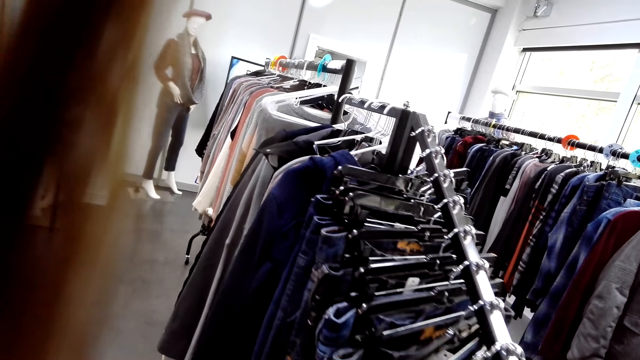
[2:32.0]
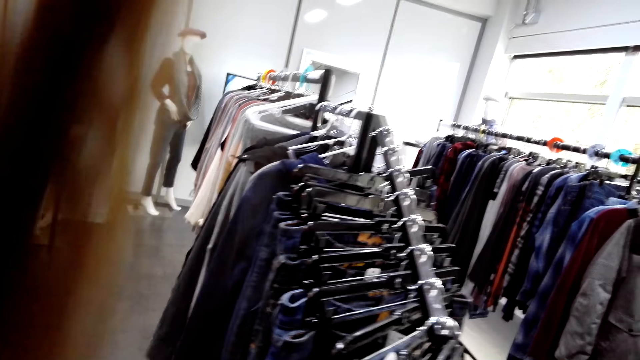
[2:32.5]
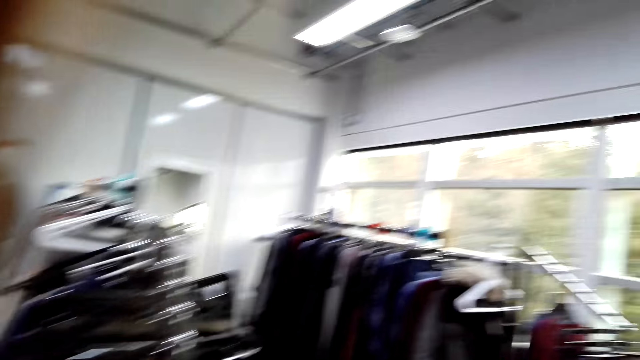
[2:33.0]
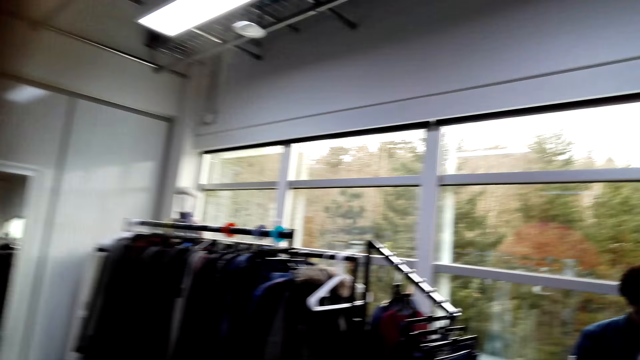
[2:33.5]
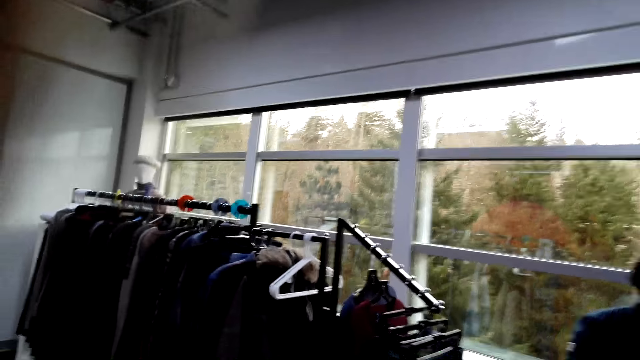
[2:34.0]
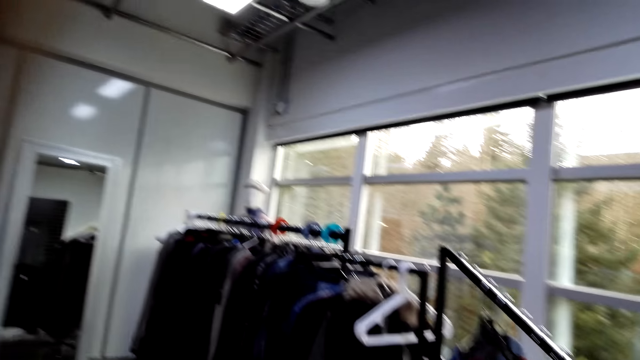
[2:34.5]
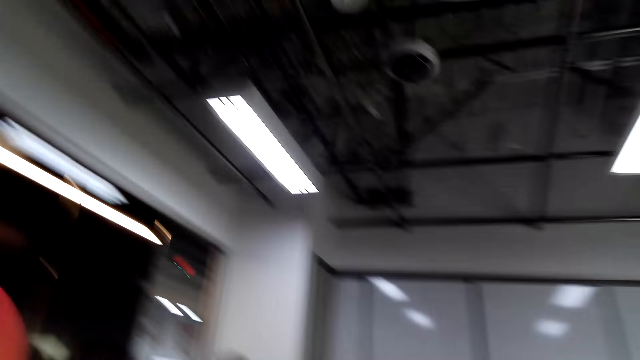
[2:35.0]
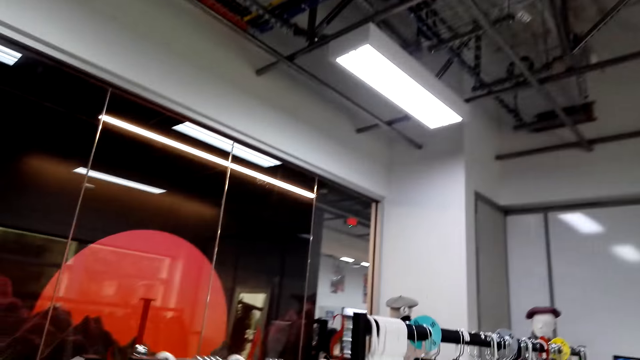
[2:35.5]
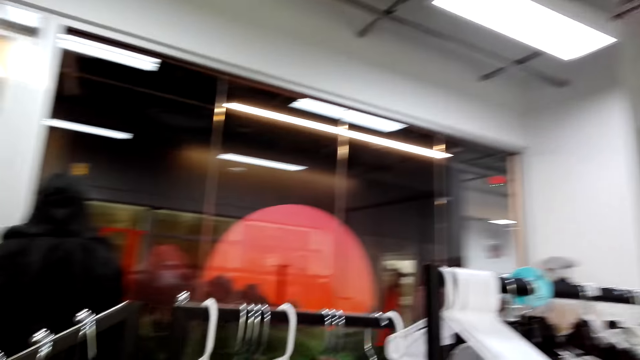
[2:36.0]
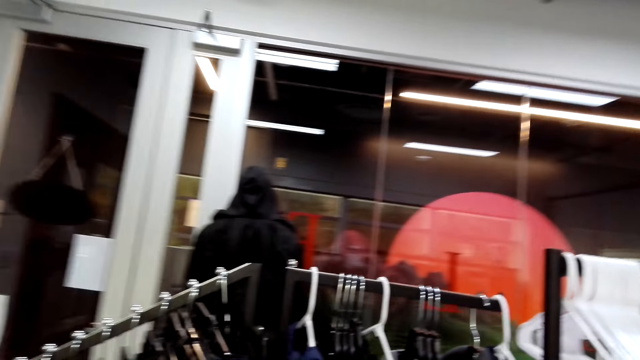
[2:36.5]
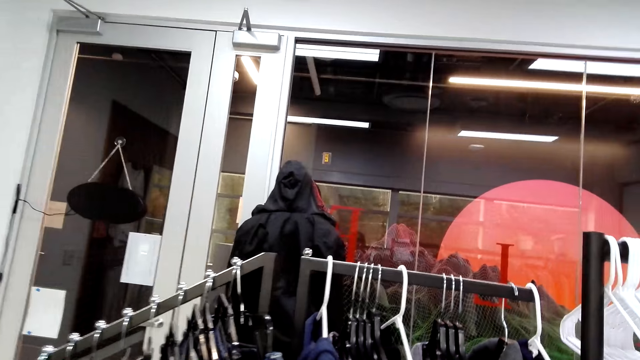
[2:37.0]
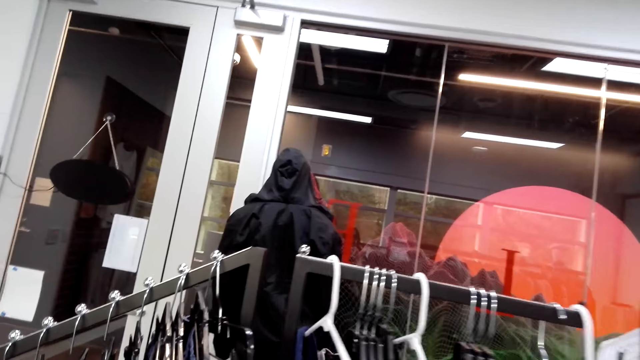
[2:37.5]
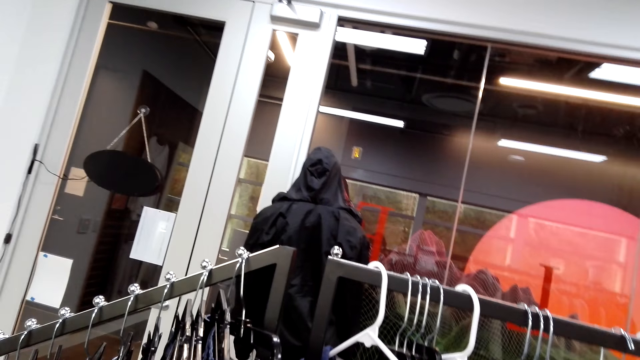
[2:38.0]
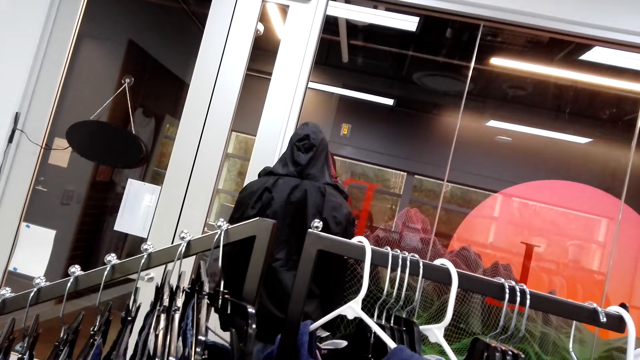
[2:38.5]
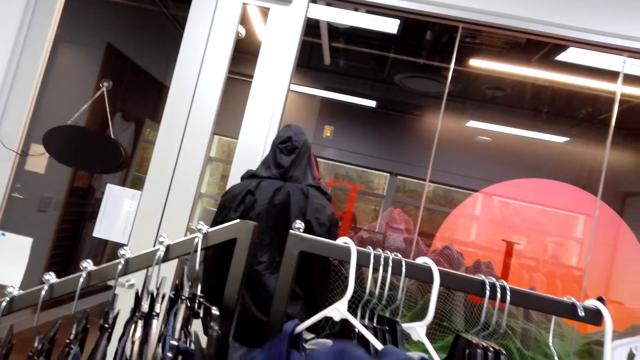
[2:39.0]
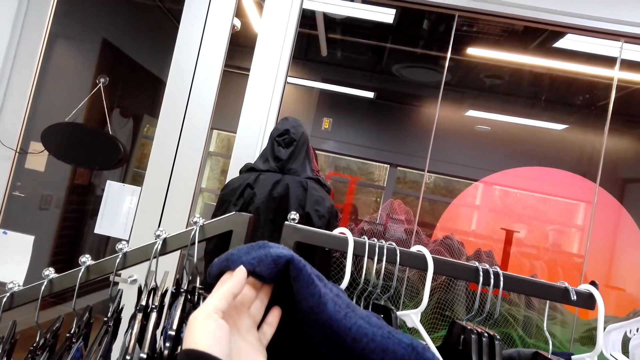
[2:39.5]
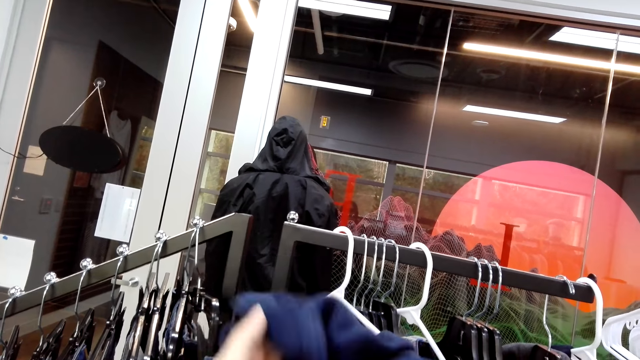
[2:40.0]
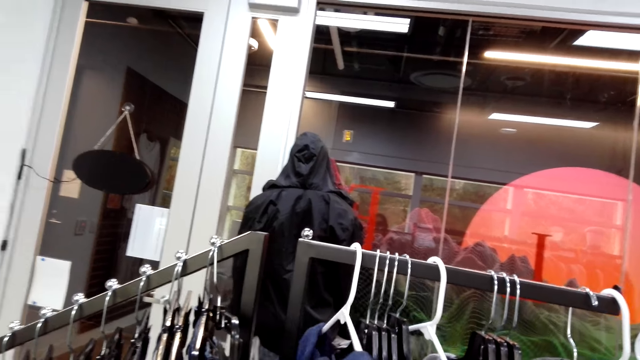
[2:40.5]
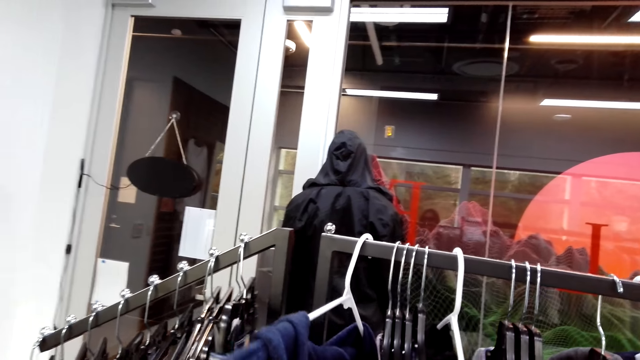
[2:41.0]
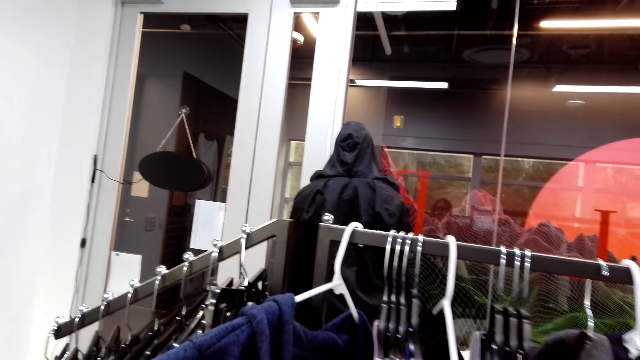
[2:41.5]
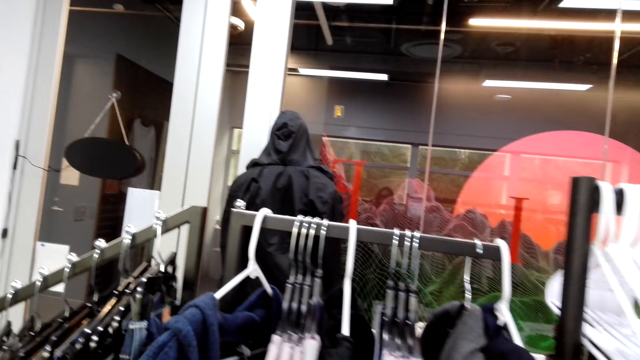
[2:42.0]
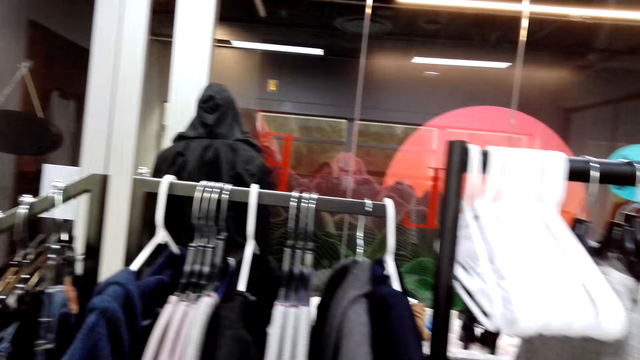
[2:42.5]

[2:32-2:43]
The camera wearer walks around. They check clothes on a display rack.

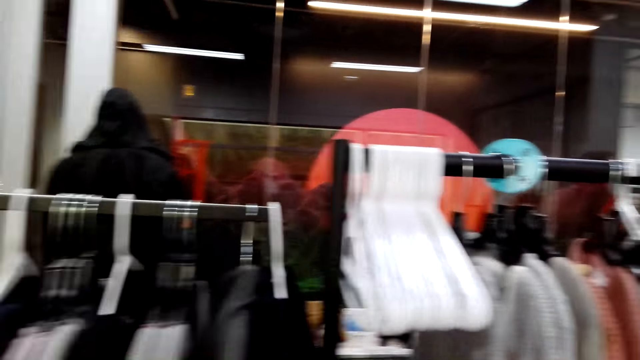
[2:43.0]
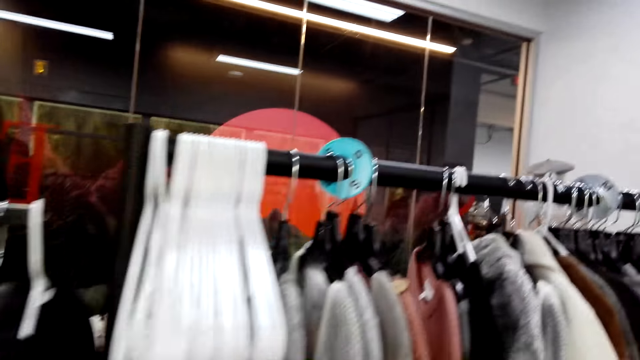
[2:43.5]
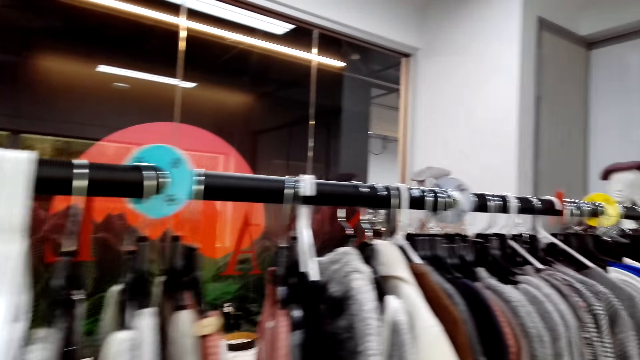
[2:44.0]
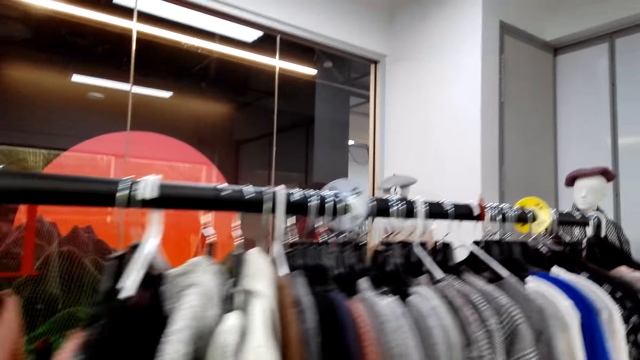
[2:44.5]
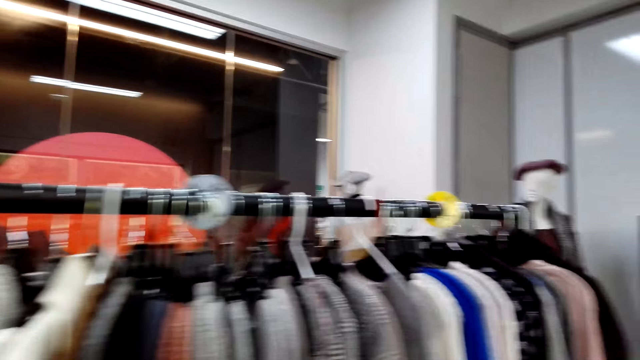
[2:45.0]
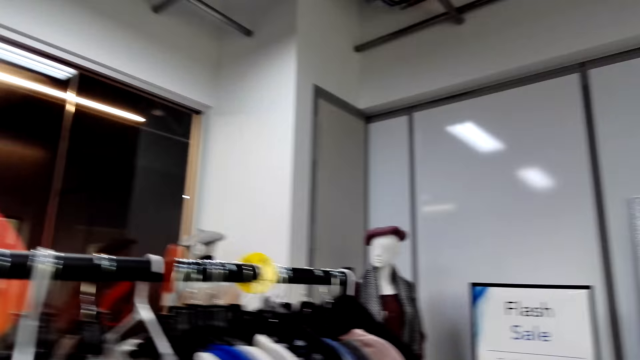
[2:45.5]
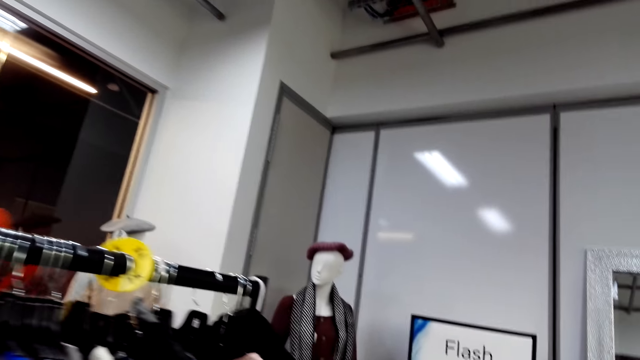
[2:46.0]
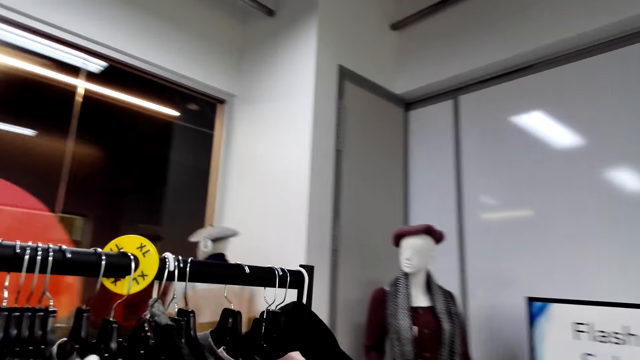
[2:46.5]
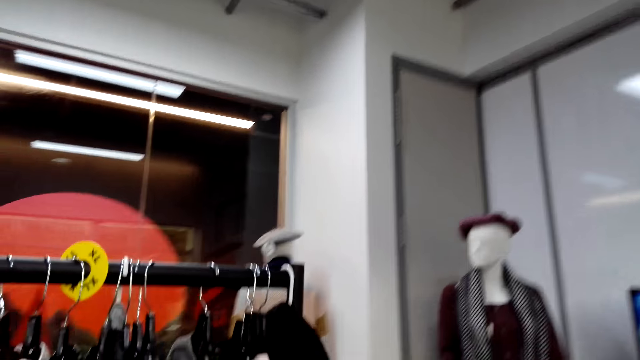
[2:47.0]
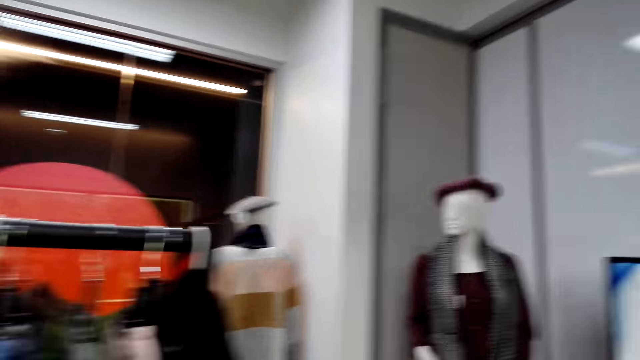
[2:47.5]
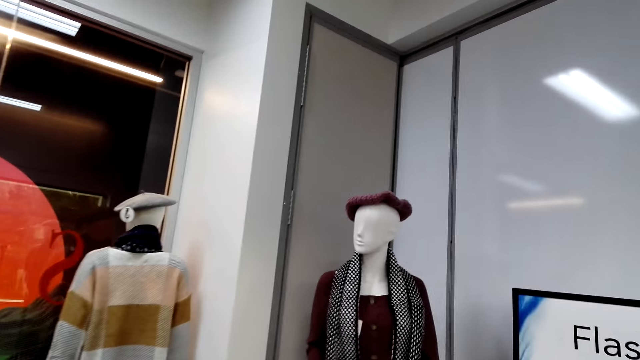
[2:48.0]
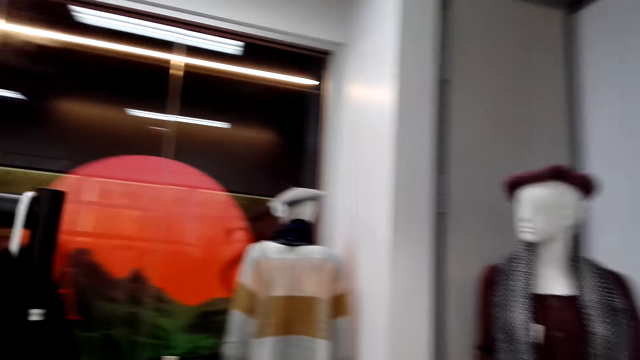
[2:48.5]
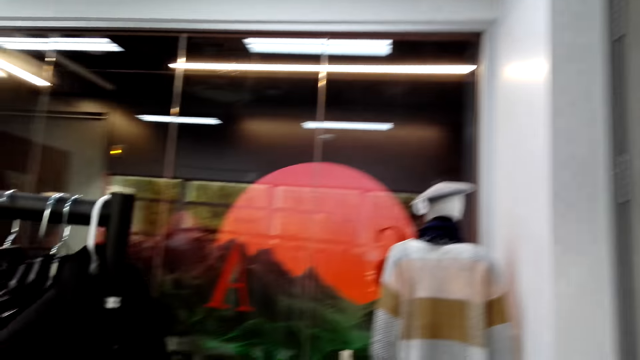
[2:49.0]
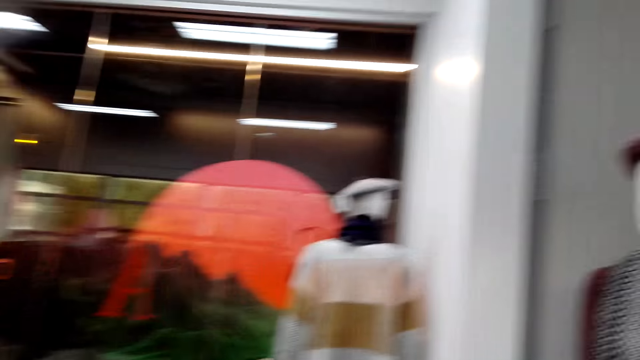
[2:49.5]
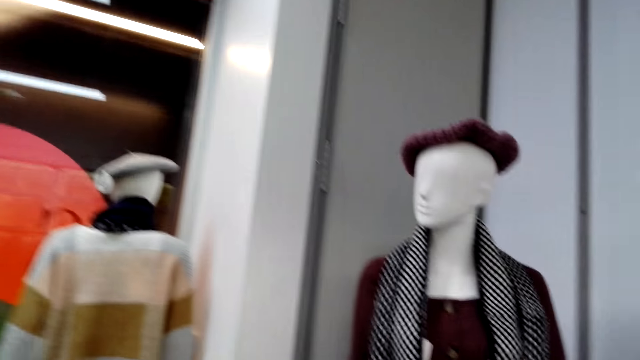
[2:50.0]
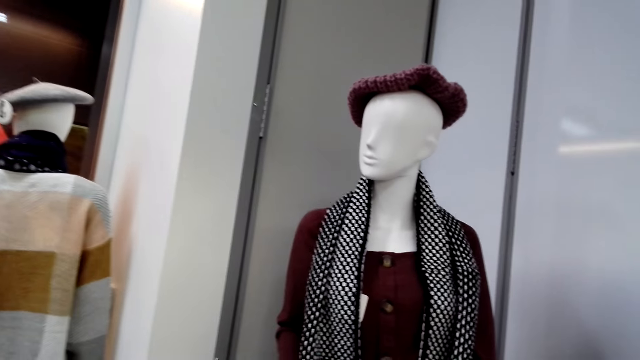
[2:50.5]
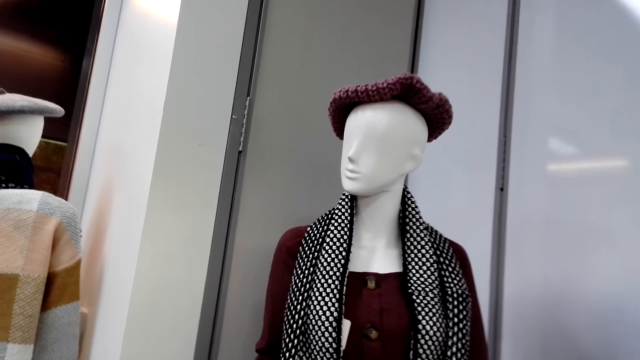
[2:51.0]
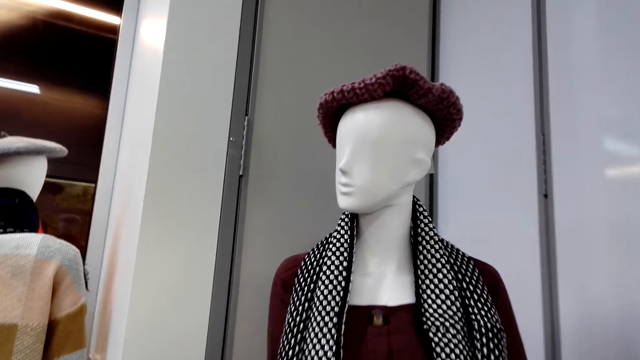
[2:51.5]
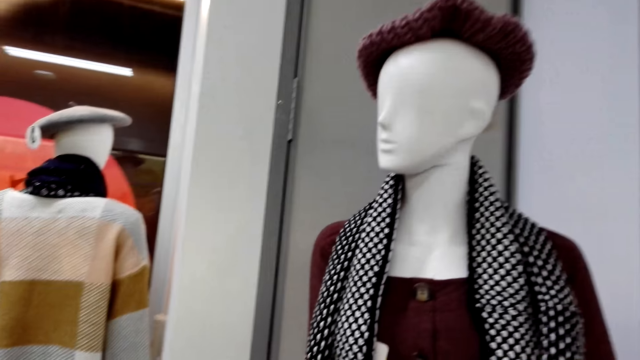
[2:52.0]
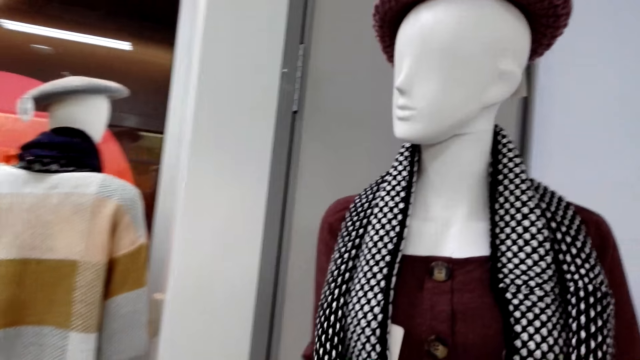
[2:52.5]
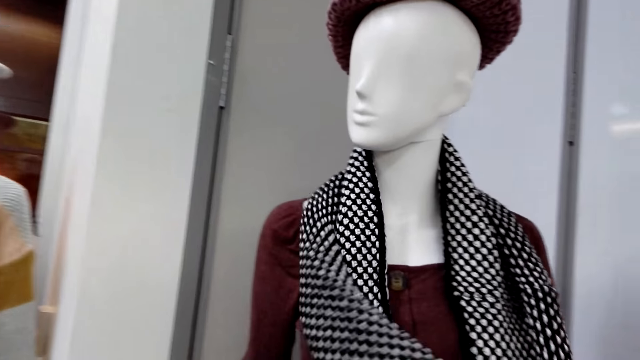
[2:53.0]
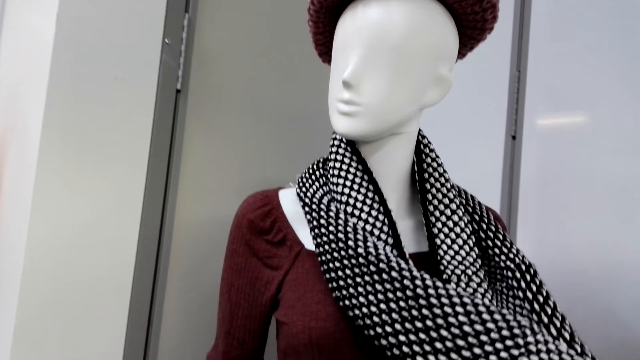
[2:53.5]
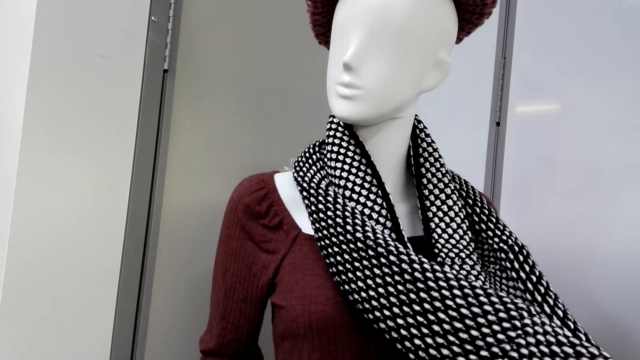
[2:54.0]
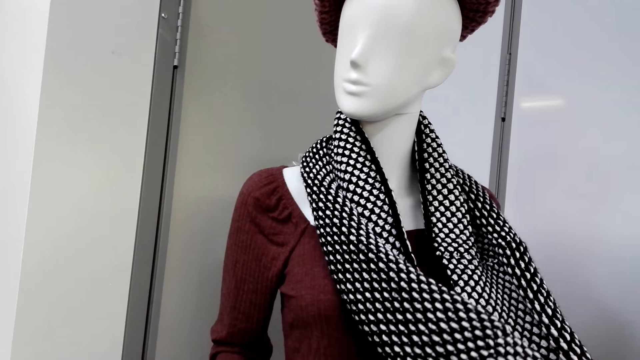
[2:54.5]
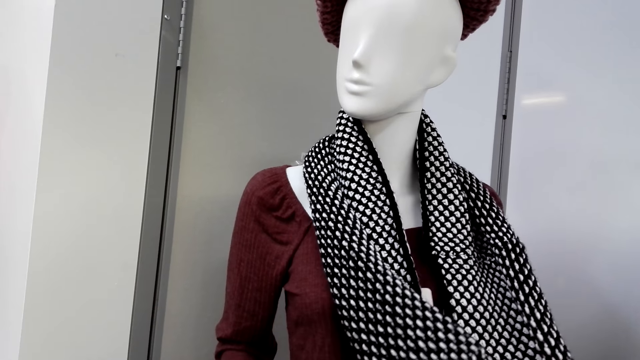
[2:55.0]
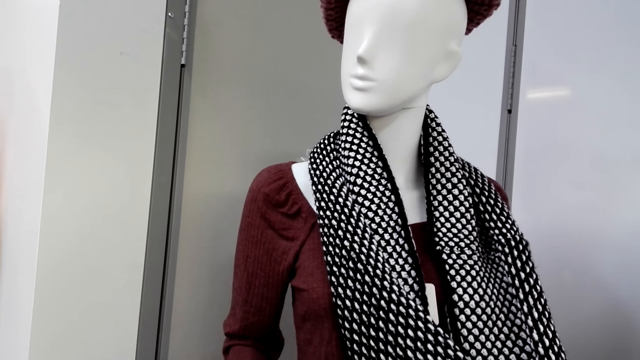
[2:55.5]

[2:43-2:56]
The camera wearer walks around. They check a scarf on the dummy display.
